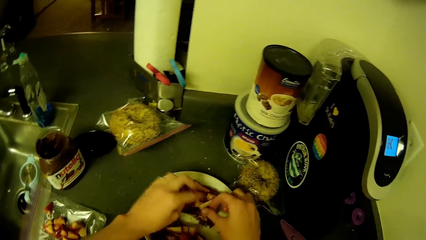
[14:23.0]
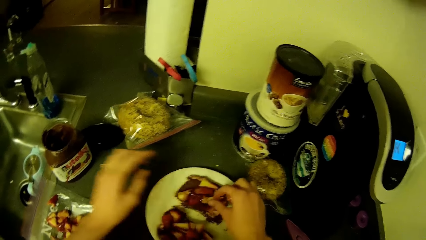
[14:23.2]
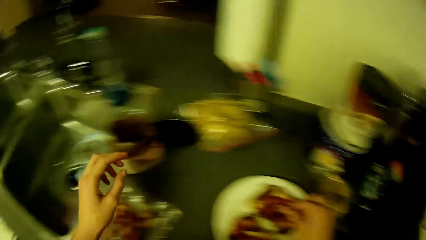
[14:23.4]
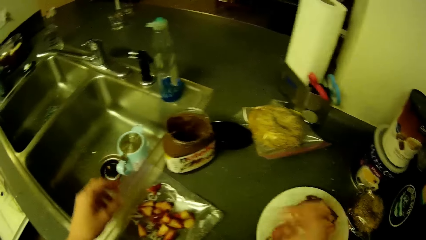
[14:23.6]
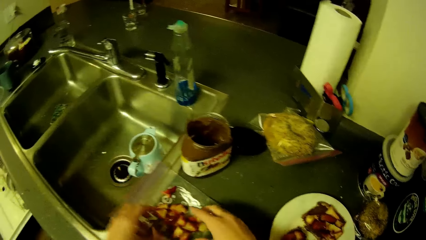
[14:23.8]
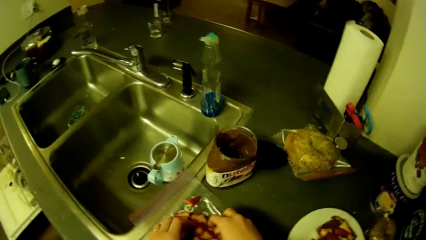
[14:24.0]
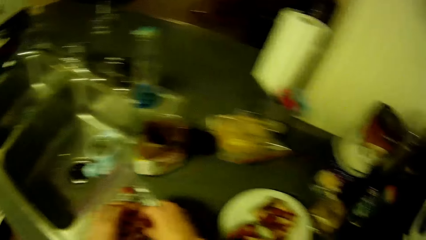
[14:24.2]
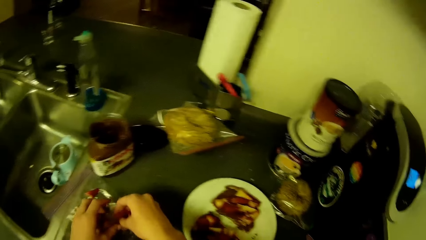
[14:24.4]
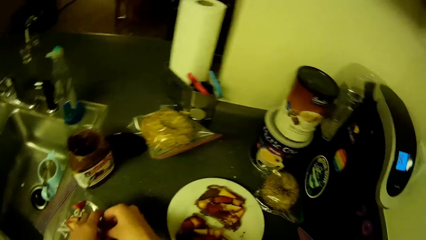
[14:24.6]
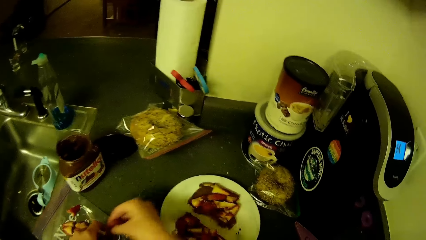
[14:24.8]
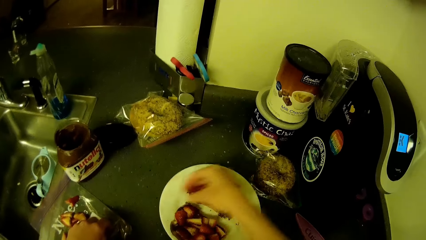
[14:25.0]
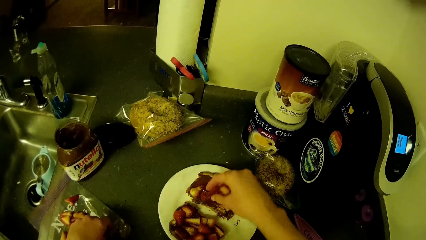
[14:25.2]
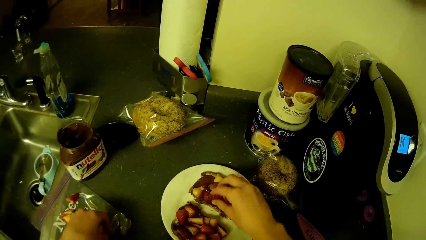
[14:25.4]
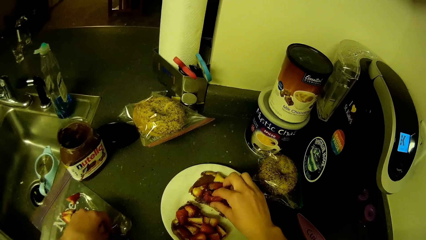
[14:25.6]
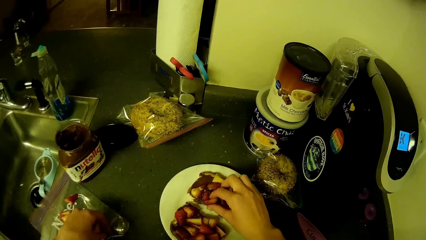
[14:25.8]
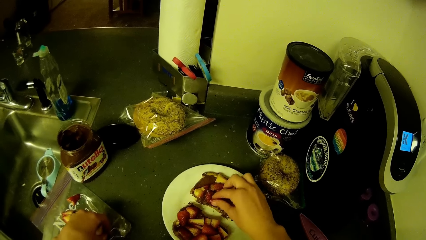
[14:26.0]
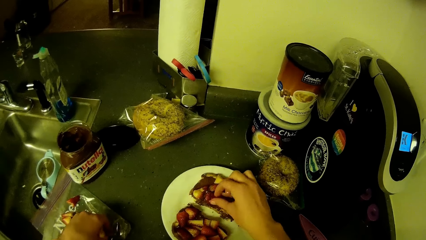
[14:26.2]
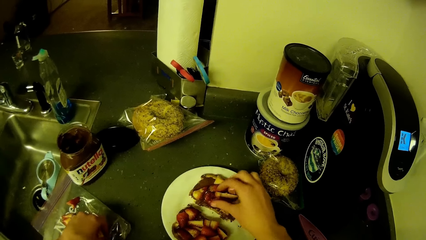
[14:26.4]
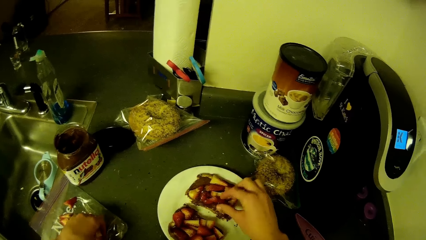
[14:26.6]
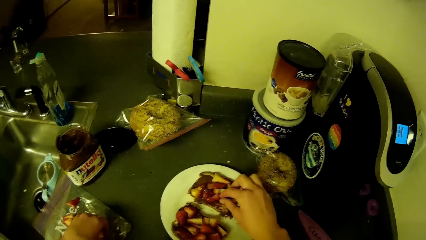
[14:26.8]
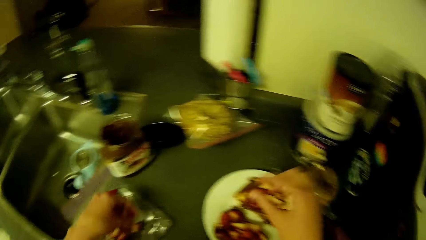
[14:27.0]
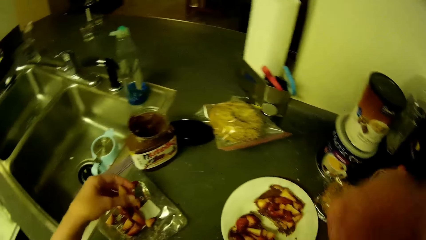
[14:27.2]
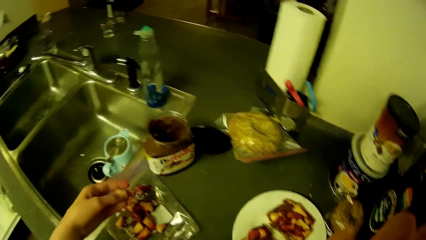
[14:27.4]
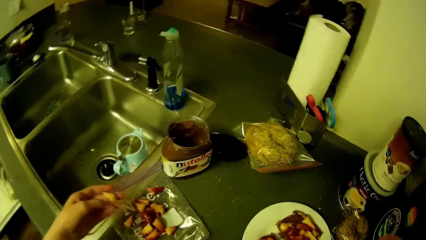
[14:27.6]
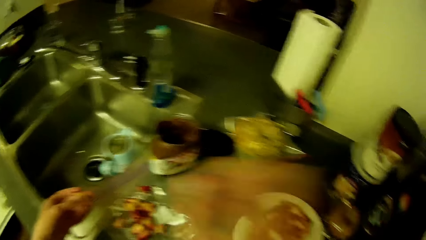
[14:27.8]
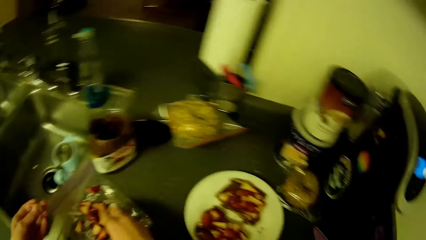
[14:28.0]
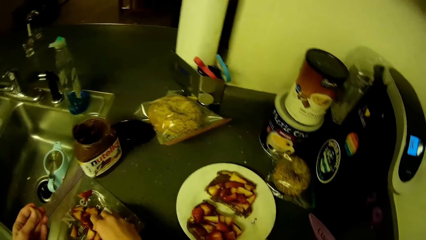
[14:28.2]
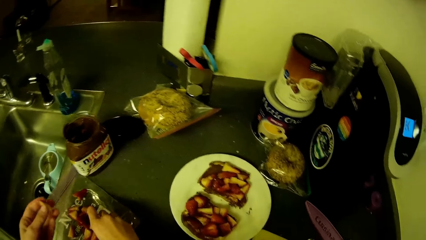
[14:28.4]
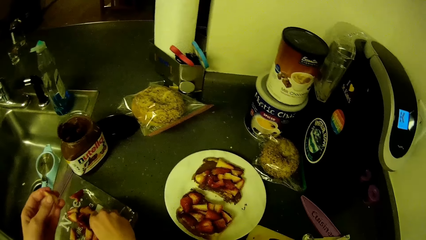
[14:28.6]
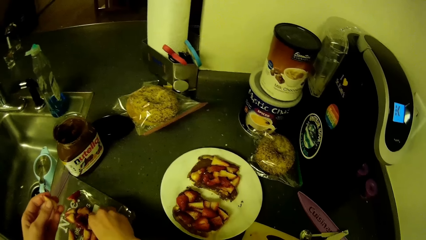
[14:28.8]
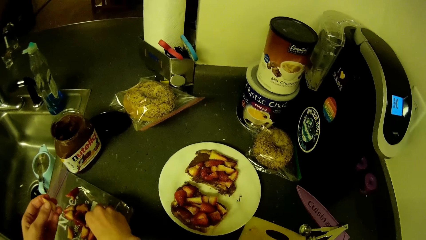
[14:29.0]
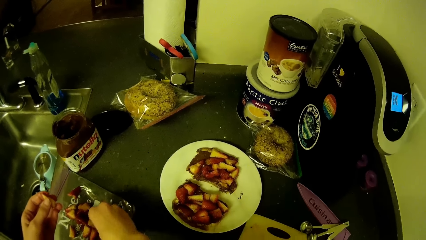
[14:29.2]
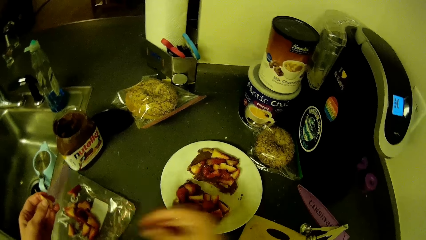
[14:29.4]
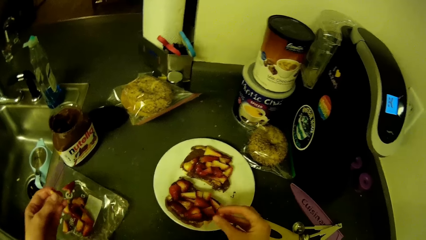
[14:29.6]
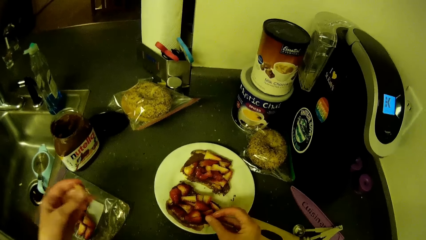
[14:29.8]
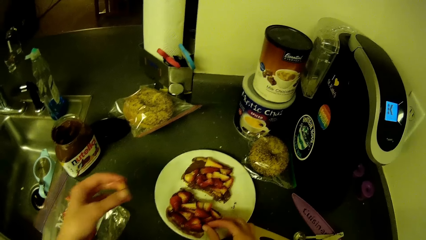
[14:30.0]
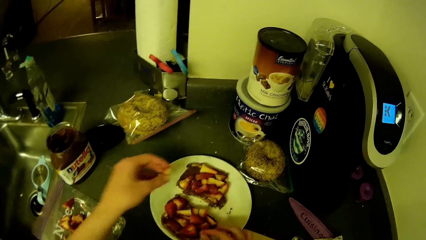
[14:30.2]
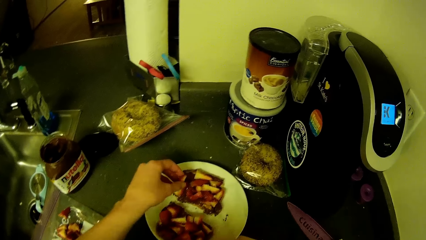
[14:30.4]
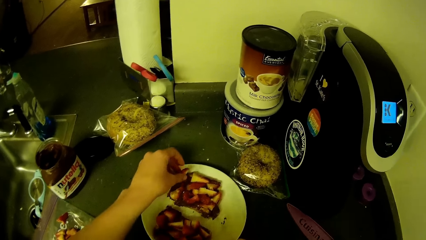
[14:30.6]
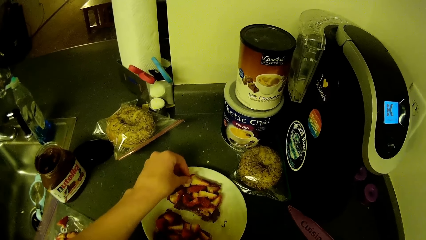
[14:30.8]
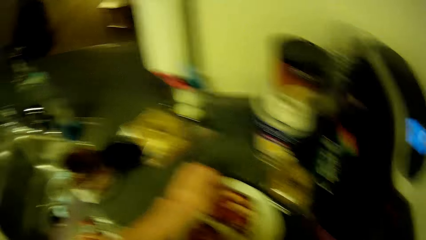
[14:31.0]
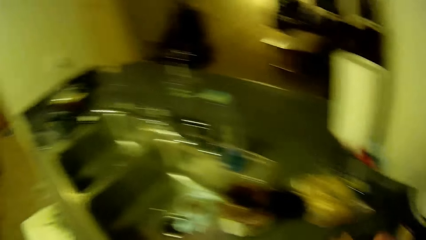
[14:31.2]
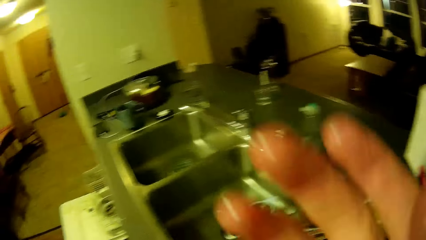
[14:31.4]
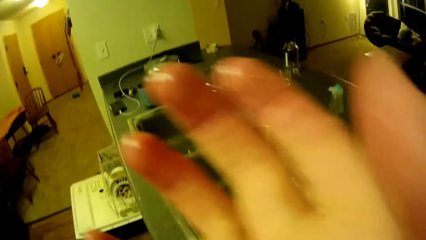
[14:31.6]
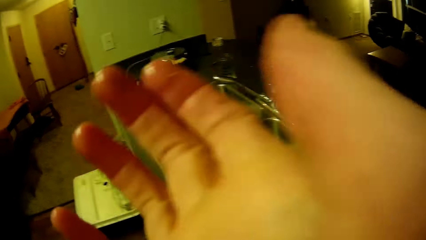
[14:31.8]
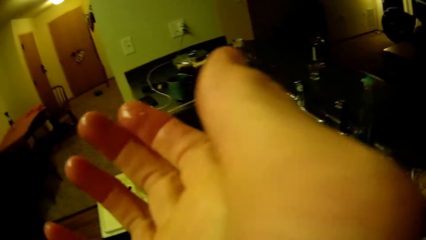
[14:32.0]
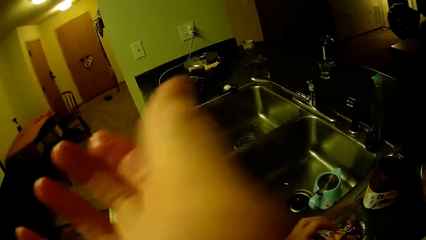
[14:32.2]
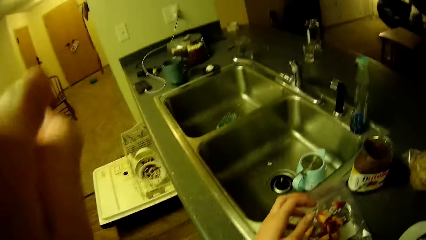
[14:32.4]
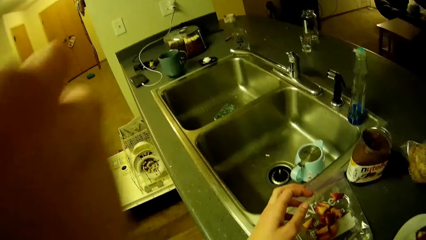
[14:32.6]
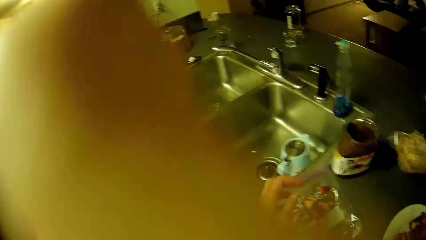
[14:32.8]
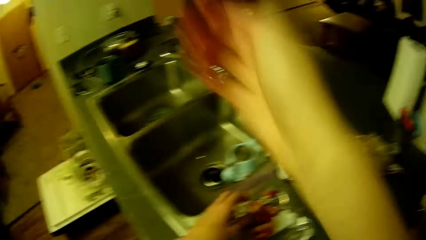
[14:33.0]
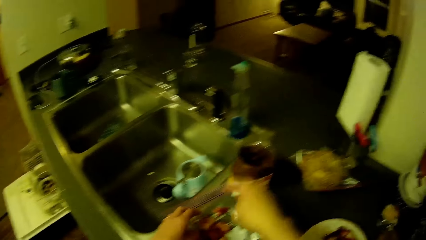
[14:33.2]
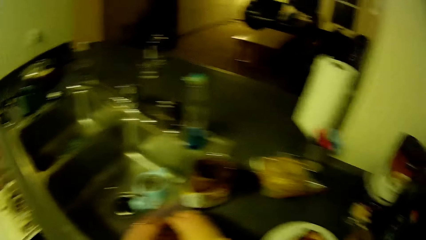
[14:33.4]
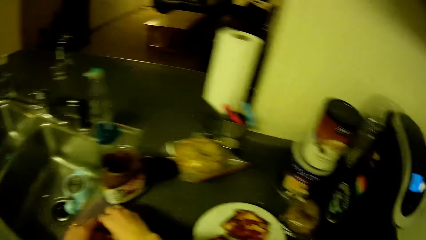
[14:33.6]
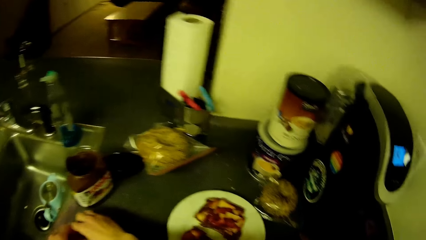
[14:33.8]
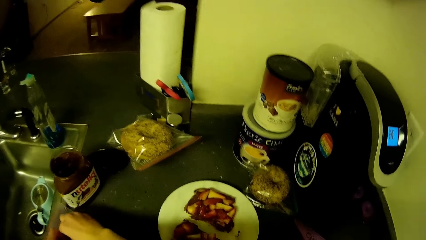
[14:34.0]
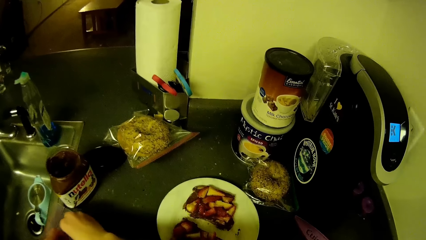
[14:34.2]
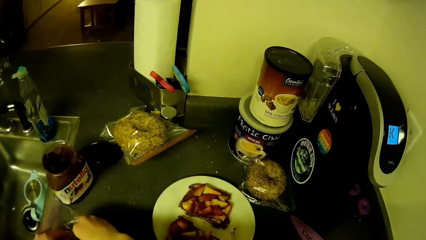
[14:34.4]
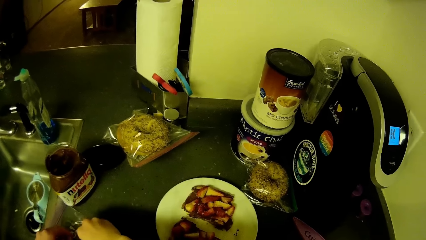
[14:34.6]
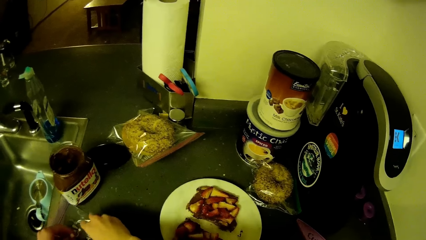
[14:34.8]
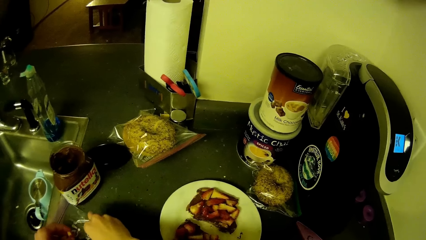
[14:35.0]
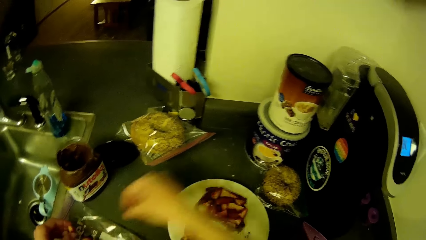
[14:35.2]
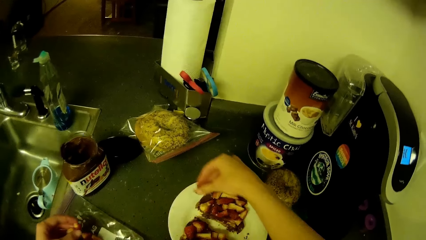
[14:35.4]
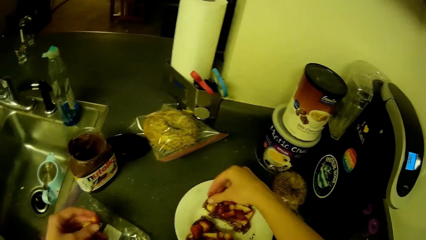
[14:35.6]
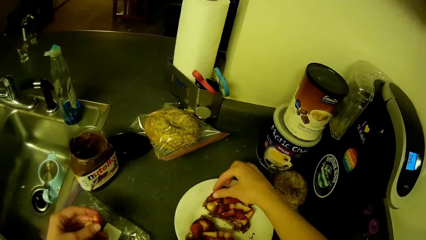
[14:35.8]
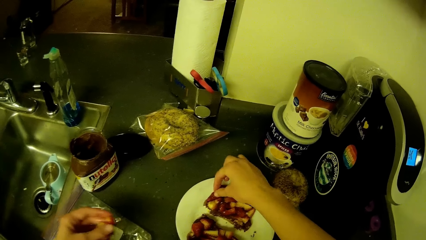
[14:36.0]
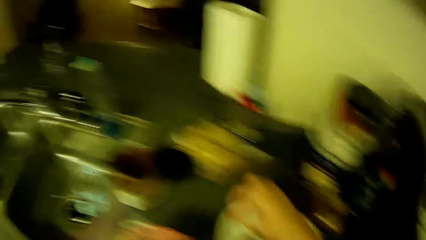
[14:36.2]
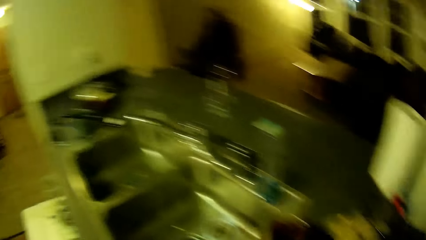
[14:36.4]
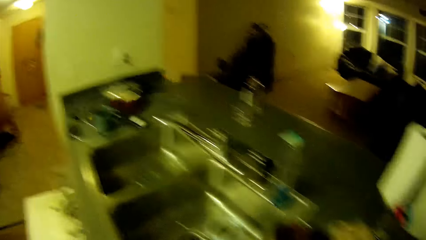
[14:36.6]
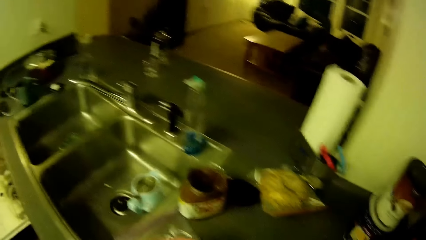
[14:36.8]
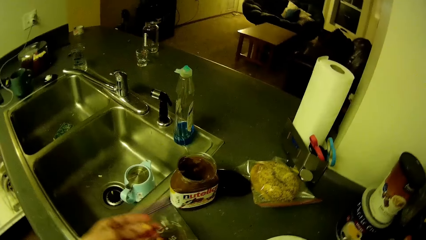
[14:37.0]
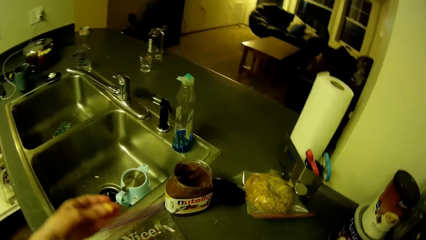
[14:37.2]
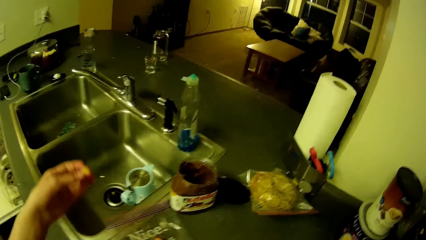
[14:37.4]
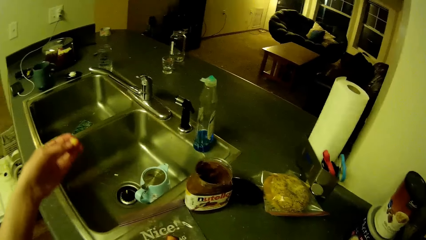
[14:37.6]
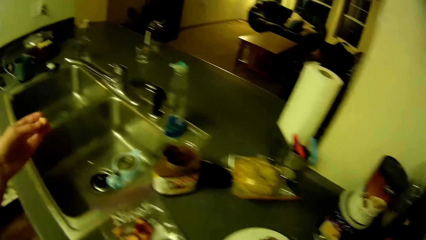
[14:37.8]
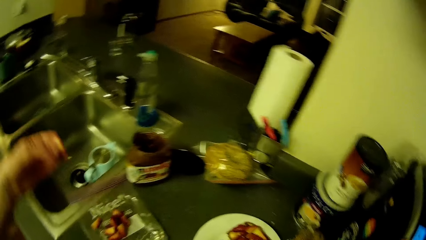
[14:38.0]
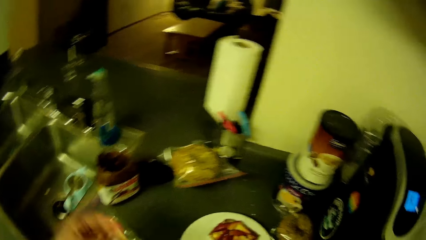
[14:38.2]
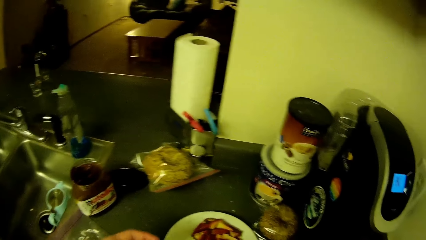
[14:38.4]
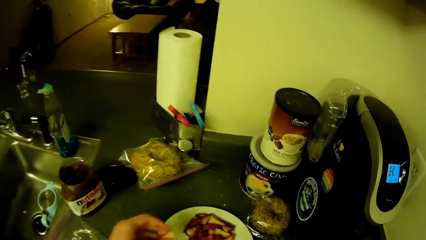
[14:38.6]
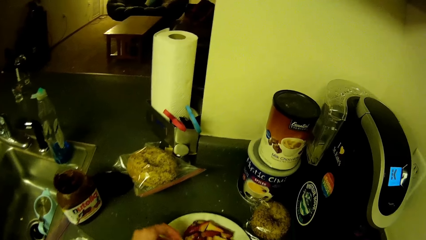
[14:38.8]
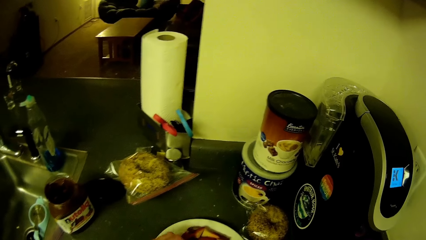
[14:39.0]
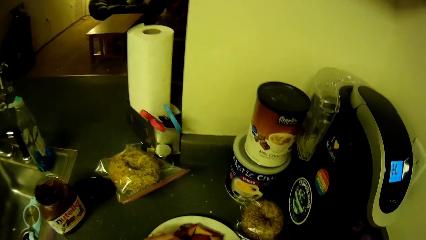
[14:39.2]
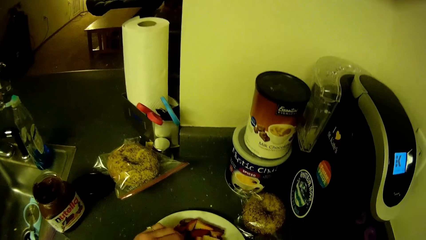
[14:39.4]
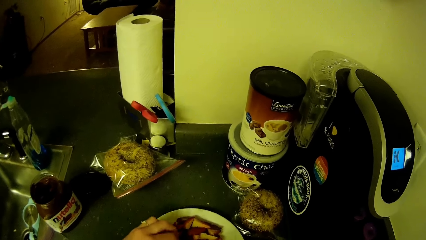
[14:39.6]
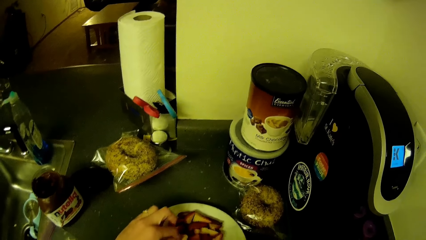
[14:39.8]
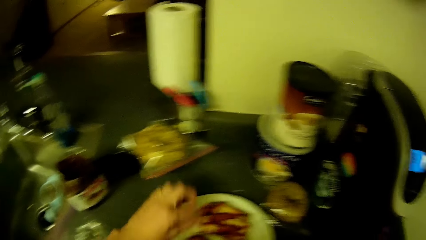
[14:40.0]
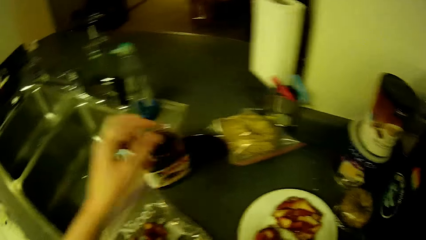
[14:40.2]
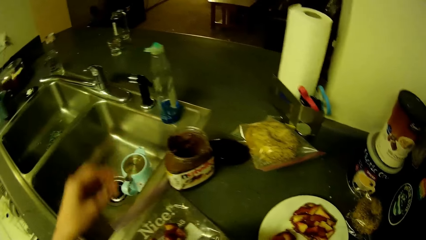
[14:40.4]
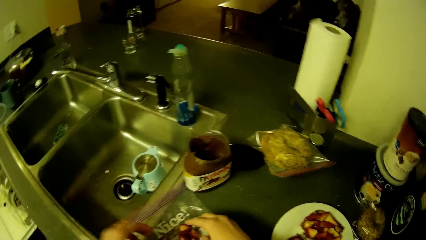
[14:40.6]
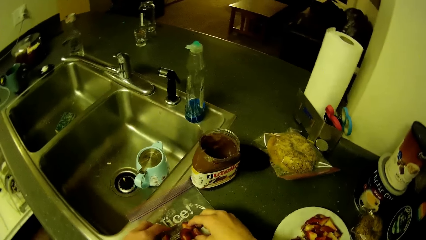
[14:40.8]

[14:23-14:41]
The camera wearer packs slices of berries from the plastic bag with her hands. She puts the slices of berries on the bread with her right hand. She packs slices of berries from the plastic bag with her right hand. She puts the slices of berries on the bread with her hands. She cleans her face with her right hand. She moves her hand. She packs slices of berries from the plastic bag with her hands. She puts the slices of berries on the bread with her right hand. She picks strawberries. She puts the slices of berries on the bread with her left hand. She packs slices of berries from the plastic bag with her hands.
